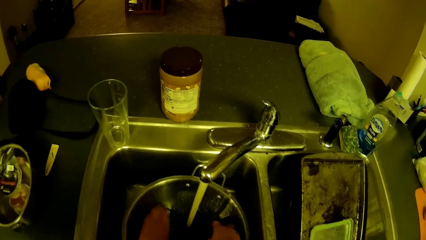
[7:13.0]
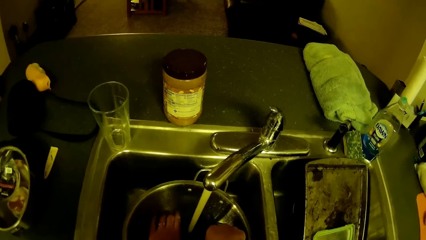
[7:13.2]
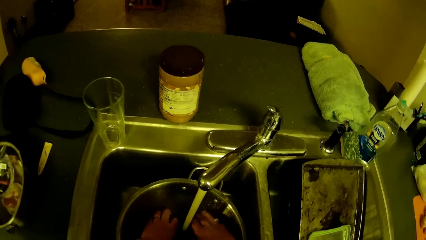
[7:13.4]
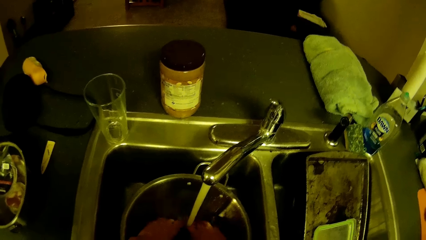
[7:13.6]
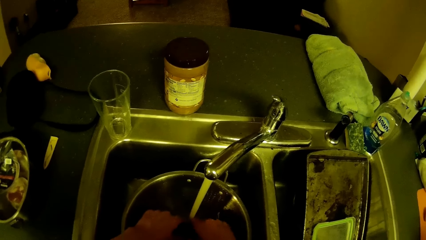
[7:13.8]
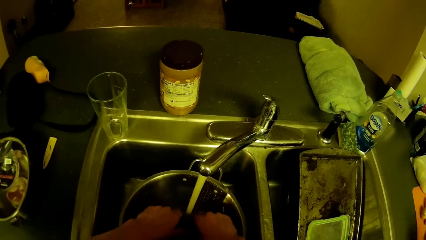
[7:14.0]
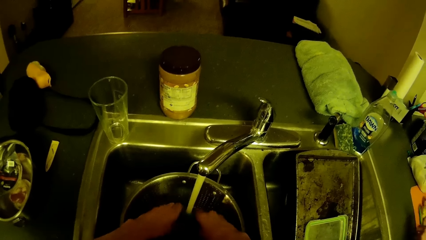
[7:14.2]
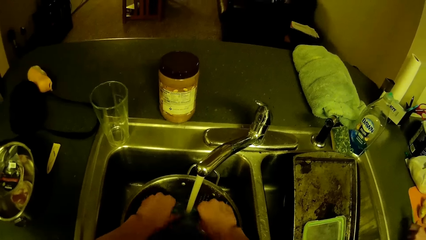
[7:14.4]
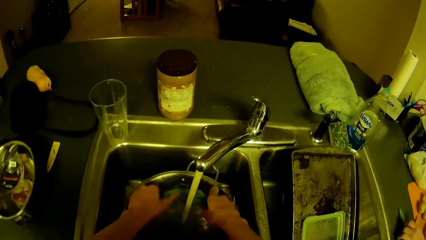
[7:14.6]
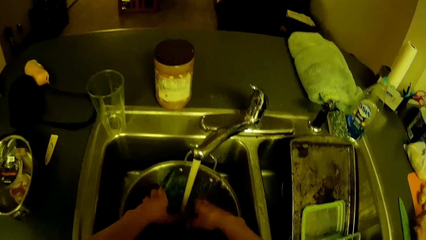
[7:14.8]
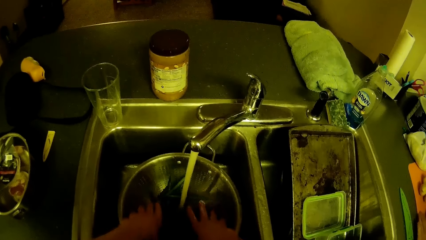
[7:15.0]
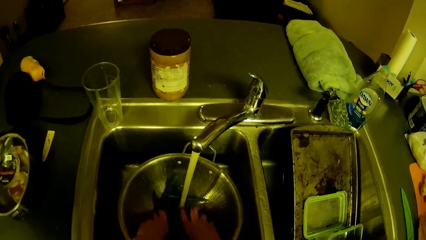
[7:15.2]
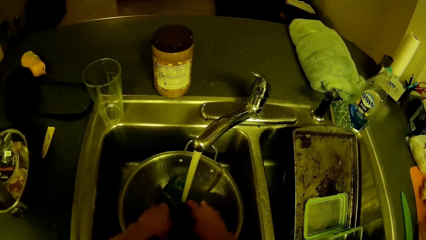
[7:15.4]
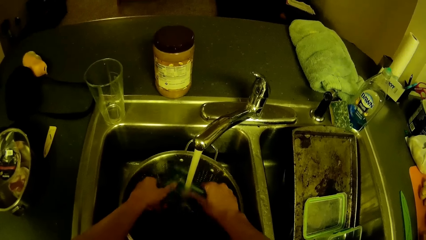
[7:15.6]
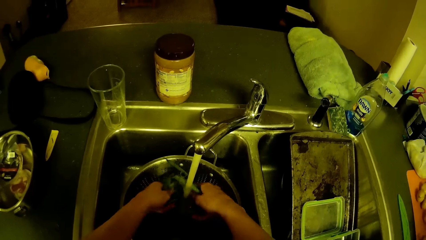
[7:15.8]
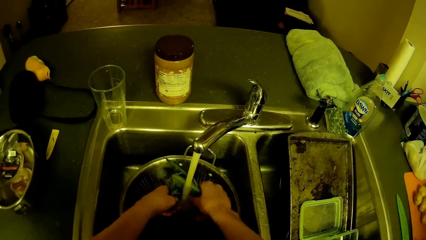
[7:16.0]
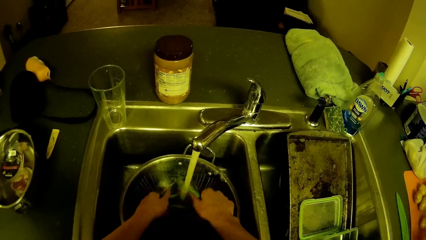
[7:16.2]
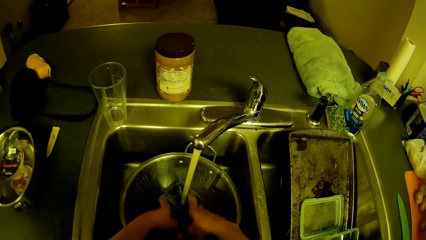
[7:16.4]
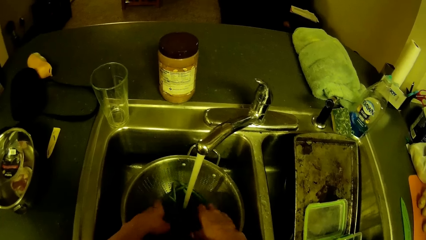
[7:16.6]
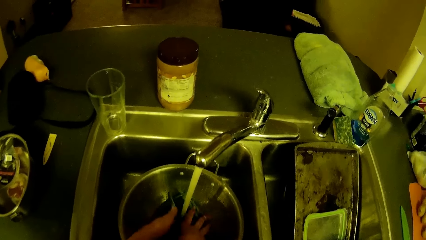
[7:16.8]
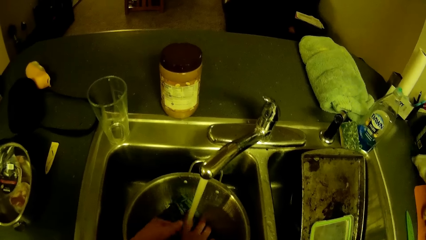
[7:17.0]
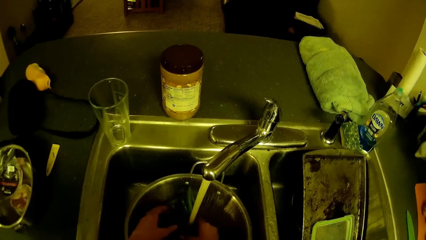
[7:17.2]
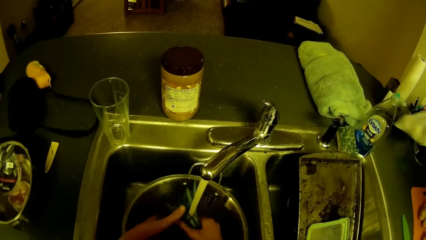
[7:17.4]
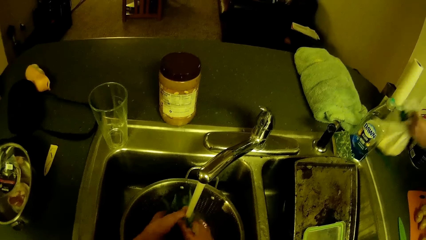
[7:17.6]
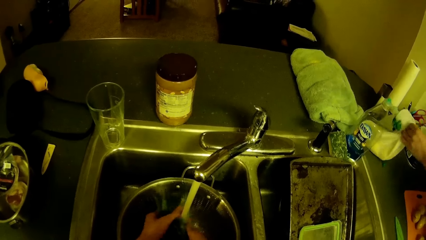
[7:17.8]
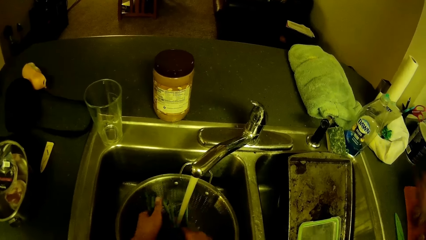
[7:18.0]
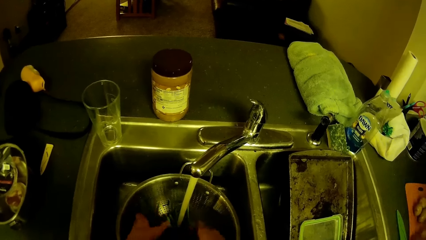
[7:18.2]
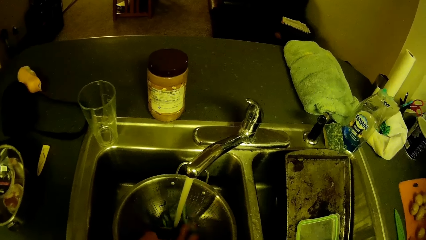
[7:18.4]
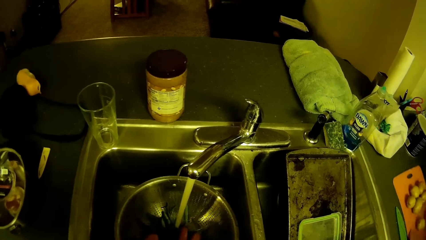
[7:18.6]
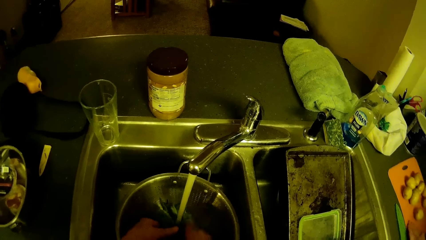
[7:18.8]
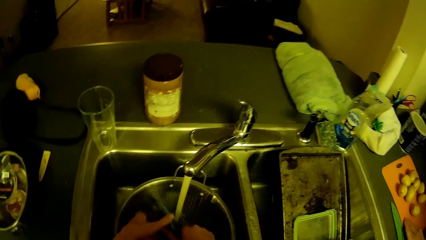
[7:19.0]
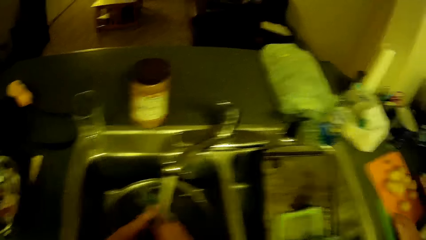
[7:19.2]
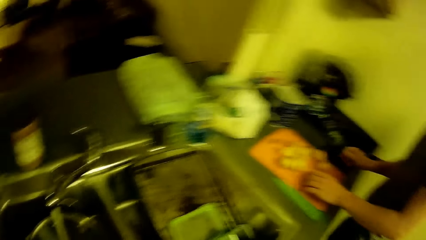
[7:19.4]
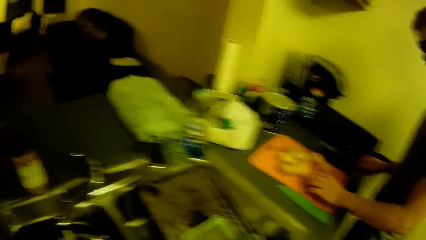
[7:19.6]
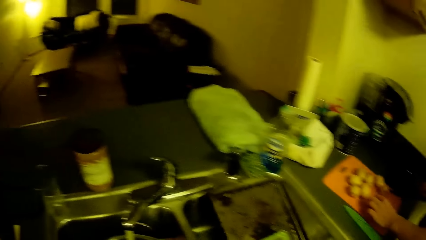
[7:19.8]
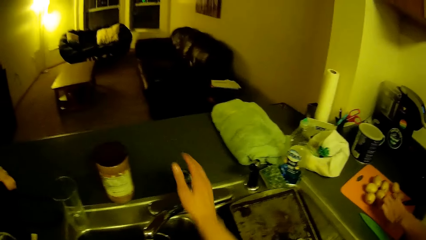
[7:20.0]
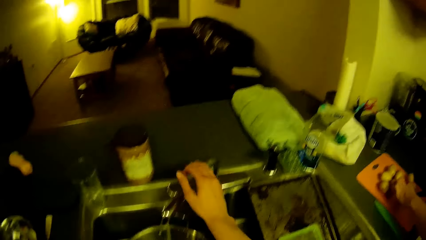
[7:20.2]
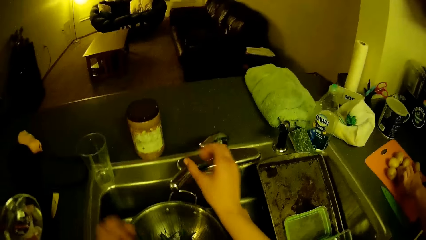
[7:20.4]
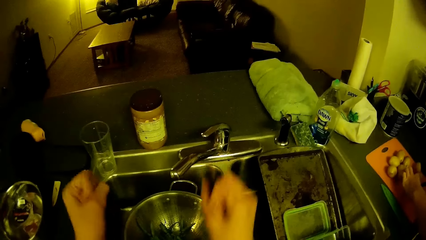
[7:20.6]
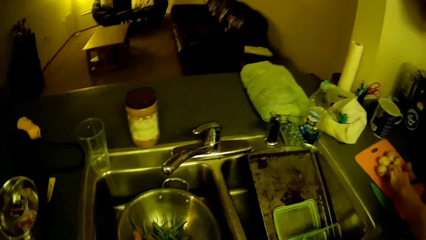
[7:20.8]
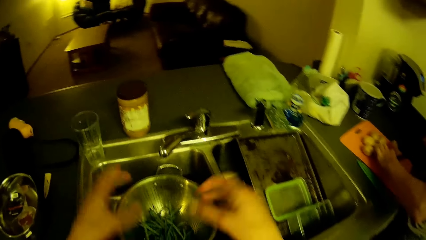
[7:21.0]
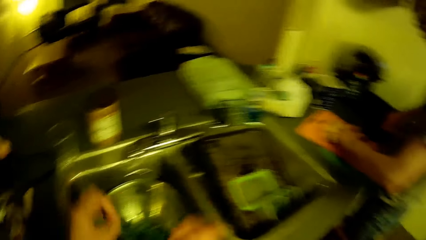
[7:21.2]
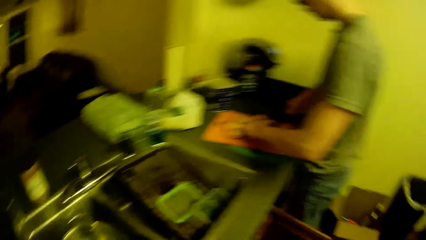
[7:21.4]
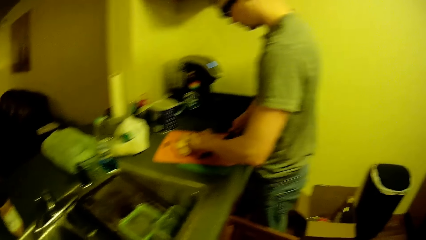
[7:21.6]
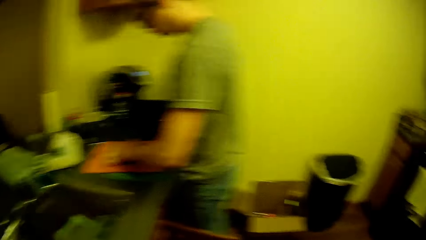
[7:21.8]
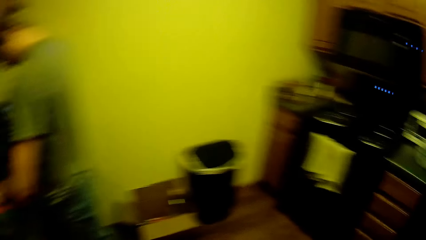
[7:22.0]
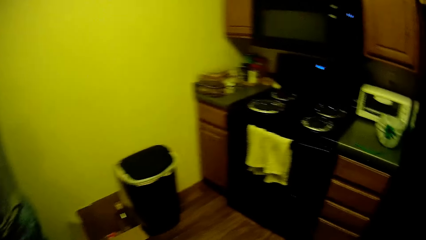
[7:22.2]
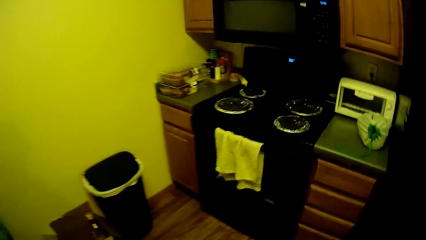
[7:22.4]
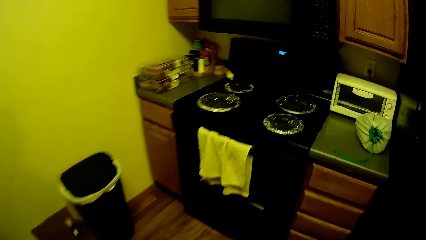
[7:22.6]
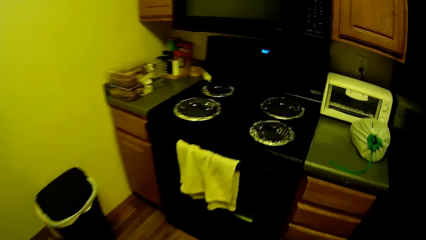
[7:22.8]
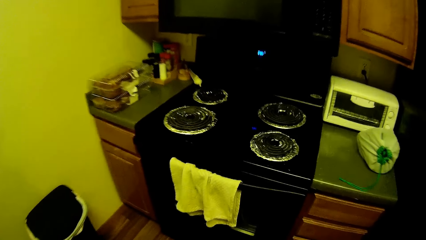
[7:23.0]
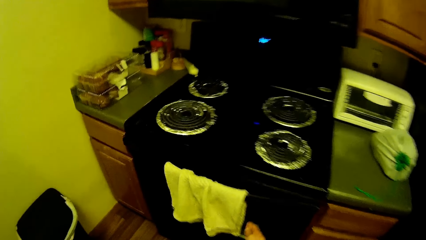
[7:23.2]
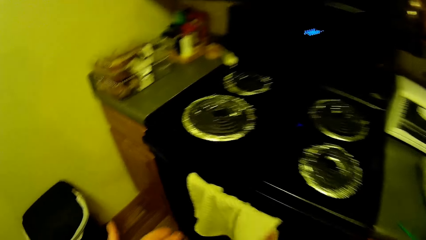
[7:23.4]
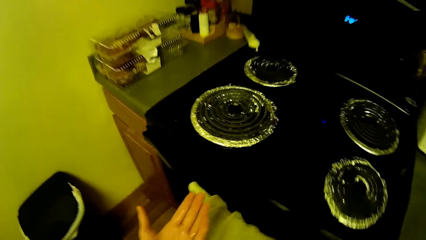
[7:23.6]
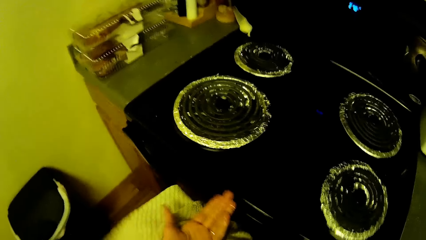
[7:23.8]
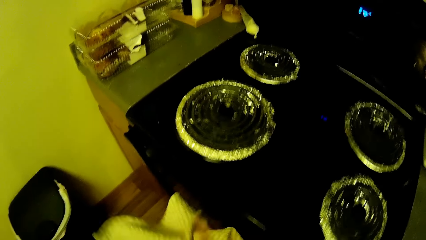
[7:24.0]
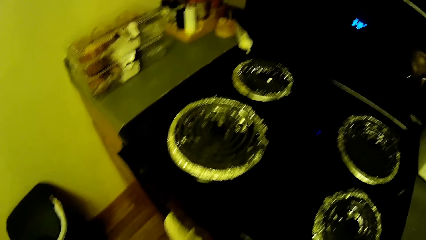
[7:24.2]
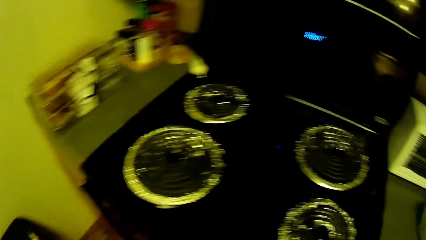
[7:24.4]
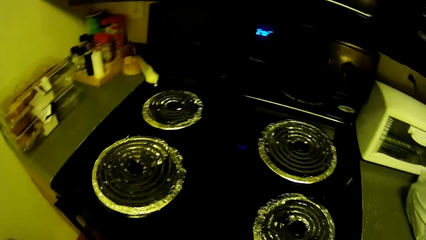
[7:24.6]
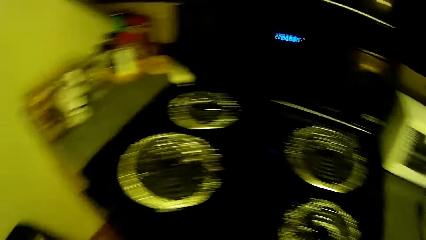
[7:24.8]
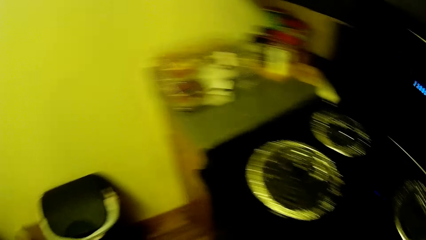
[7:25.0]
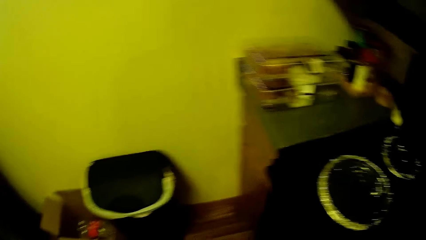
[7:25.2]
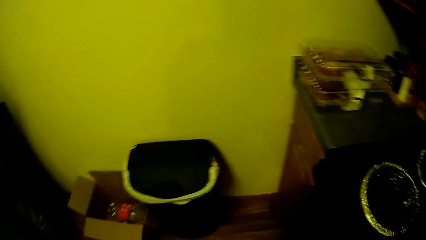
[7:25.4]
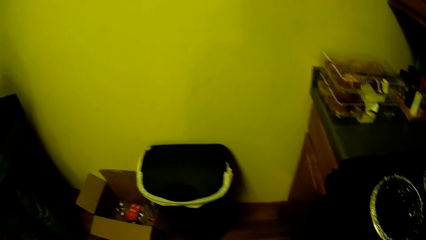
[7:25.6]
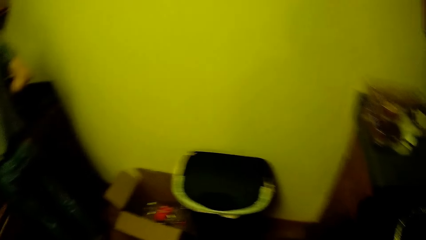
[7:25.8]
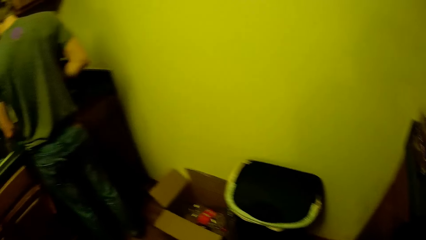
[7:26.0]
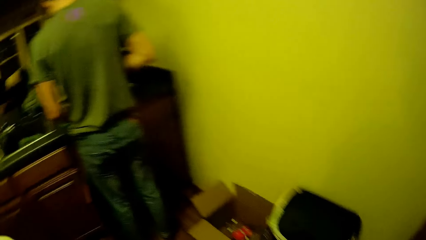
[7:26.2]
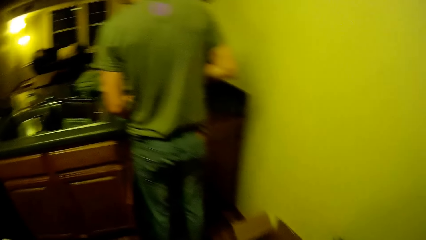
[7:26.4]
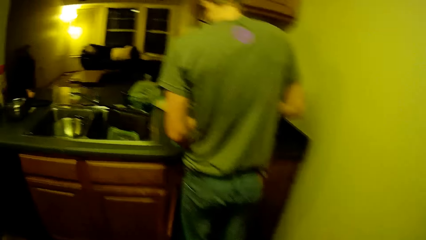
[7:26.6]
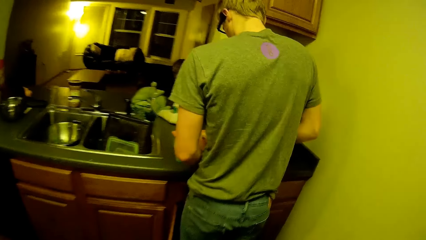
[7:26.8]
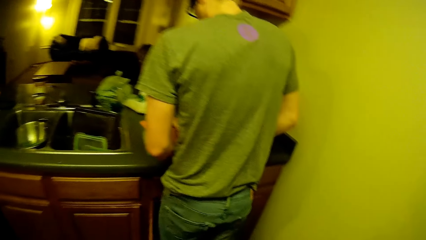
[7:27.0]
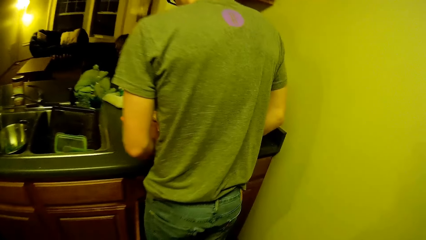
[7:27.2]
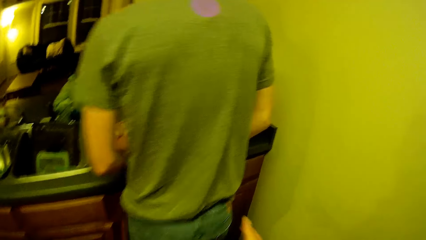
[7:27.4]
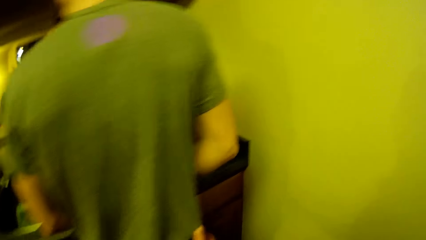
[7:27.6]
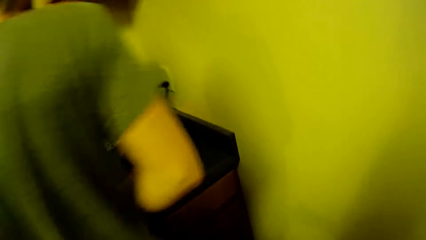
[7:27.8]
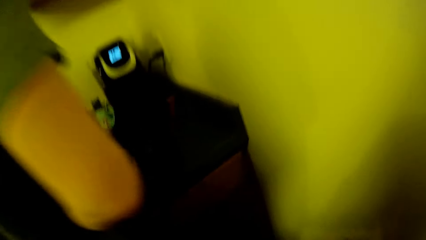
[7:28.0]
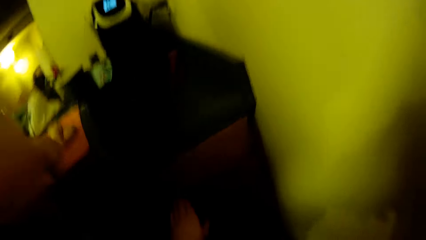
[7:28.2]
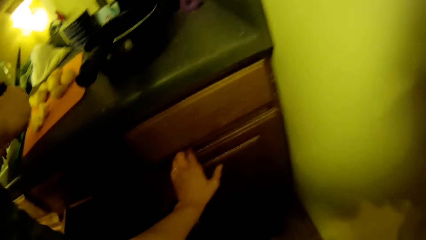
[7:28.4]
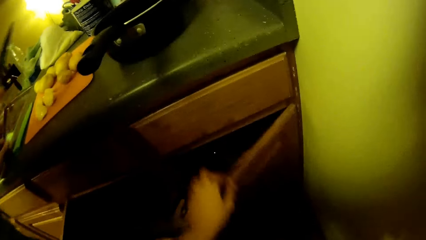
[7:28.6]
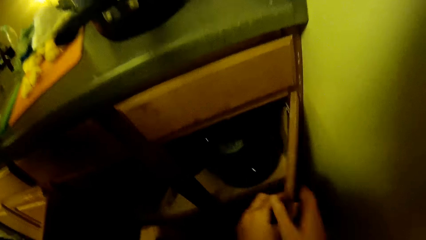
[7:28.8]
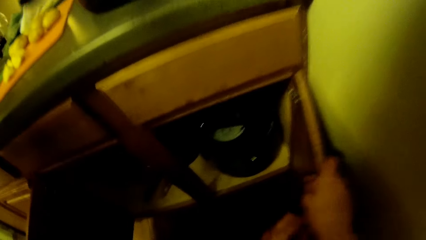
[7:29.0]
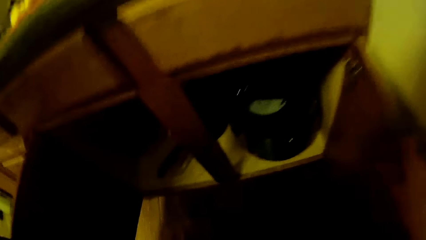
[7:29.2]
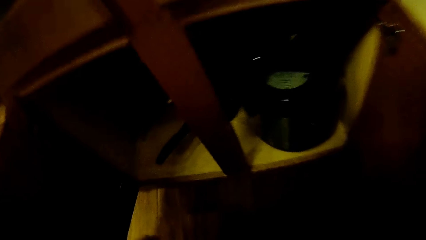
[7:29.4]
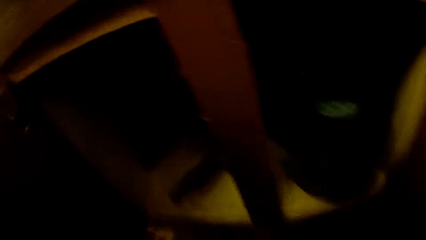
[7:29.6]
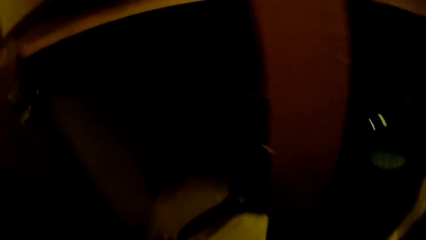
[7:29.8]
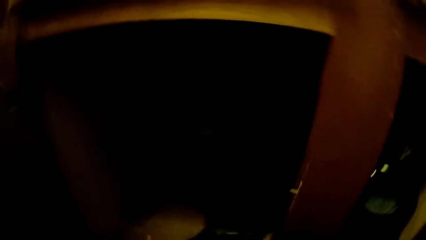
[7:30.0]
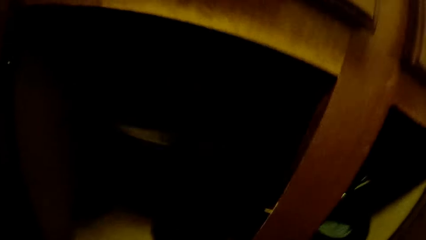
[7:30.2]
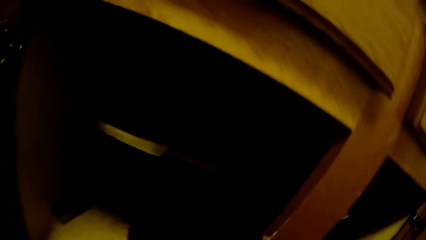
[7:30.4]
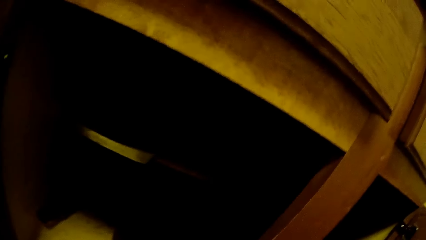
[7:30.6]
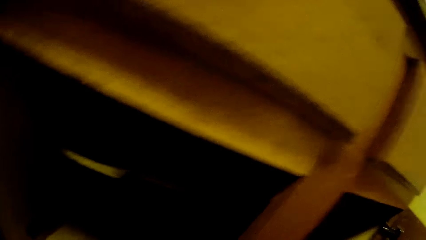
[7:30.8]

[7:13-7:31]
The man moves a bag of potatoes on the kitchen slab with his left hand. The man cuts the onion. The camera wearer closes the water tap with his right hand. He shakes the hand. The man cuts the potatoes with a knife. The camera wearer walks toward the cooker. He cleans his hands with a hand towel on the gas cooker. He moves toward the cabinet. He opens one of the kitchen slab's cupboards.
